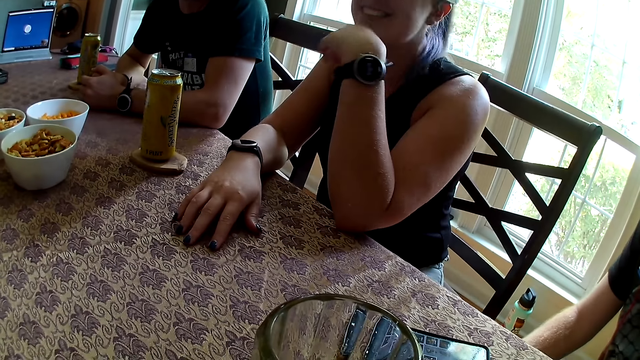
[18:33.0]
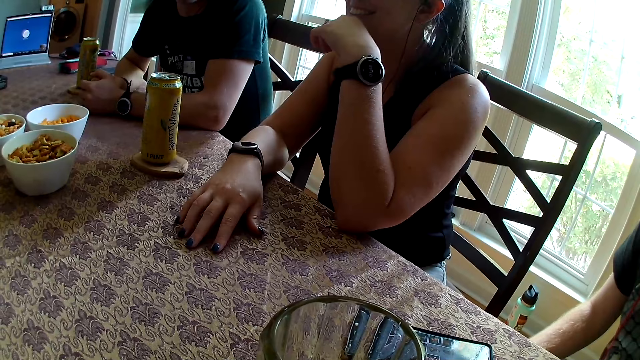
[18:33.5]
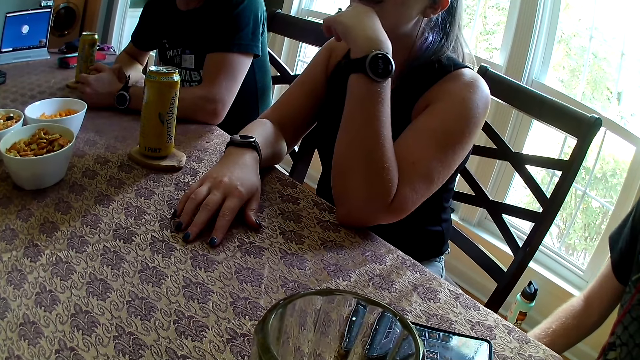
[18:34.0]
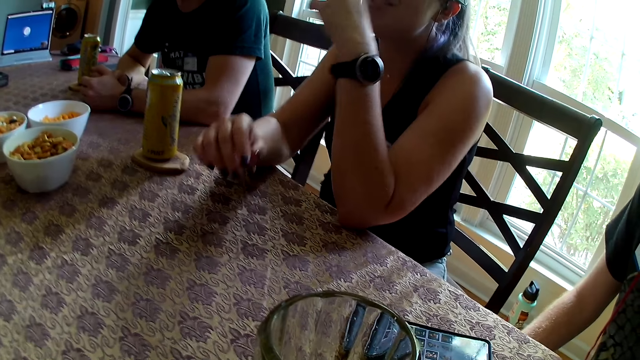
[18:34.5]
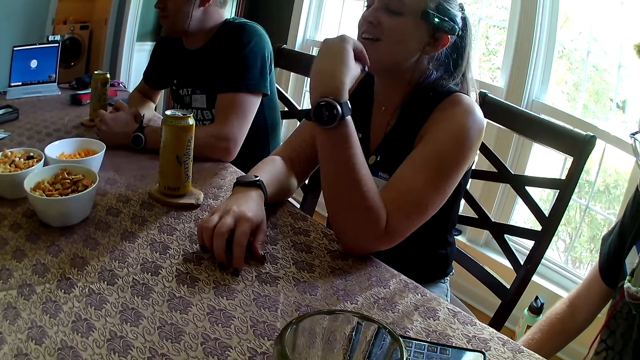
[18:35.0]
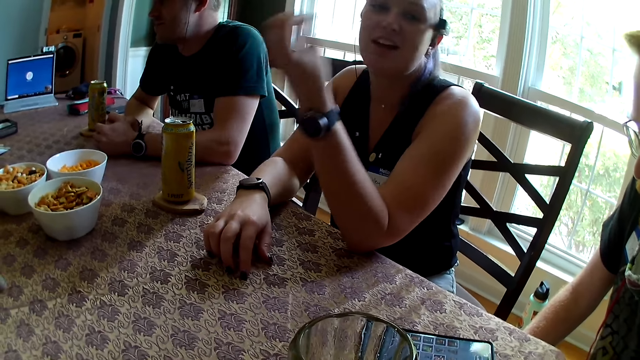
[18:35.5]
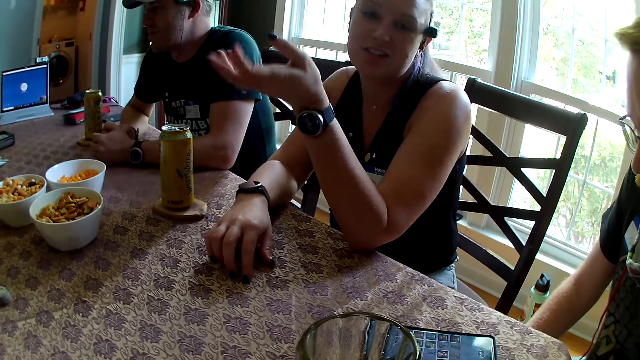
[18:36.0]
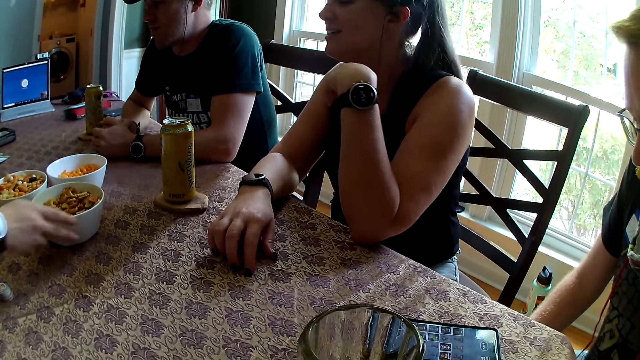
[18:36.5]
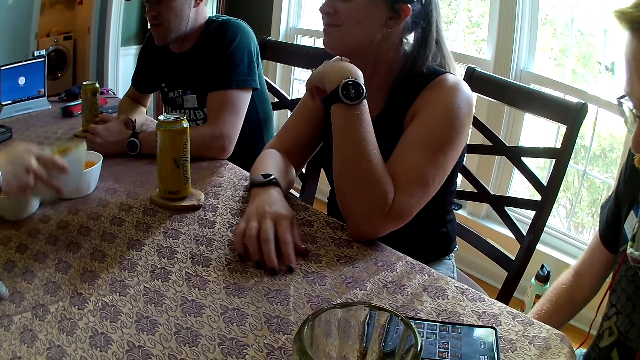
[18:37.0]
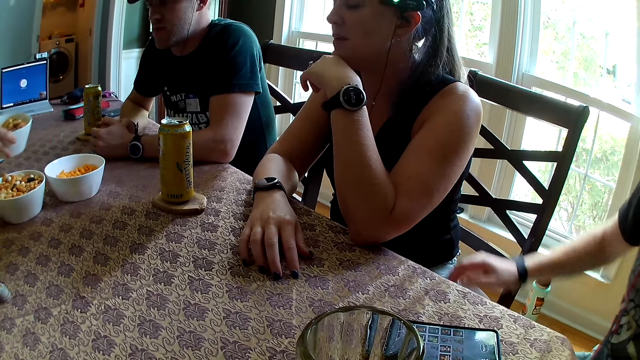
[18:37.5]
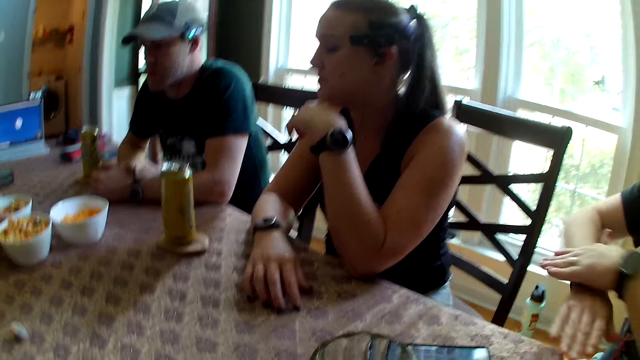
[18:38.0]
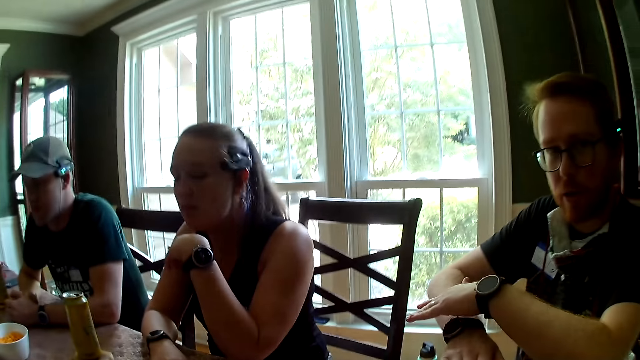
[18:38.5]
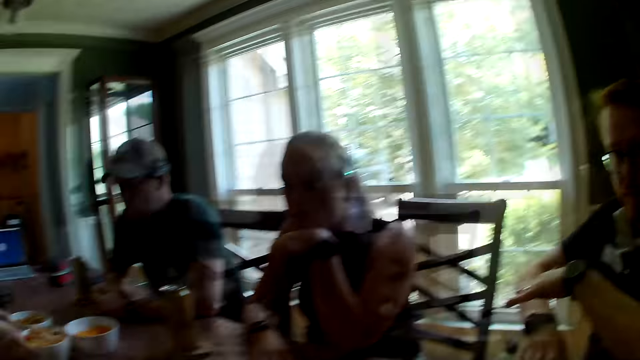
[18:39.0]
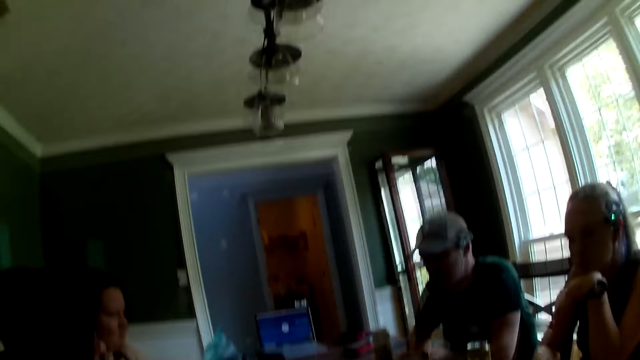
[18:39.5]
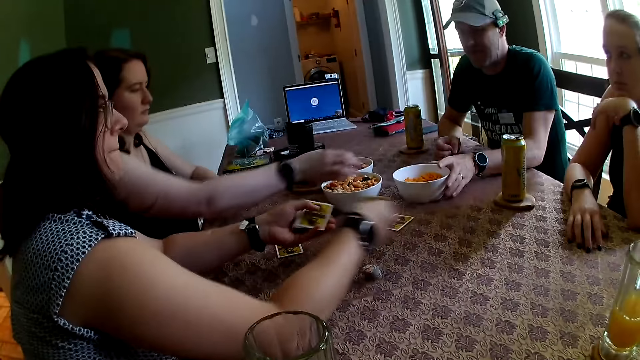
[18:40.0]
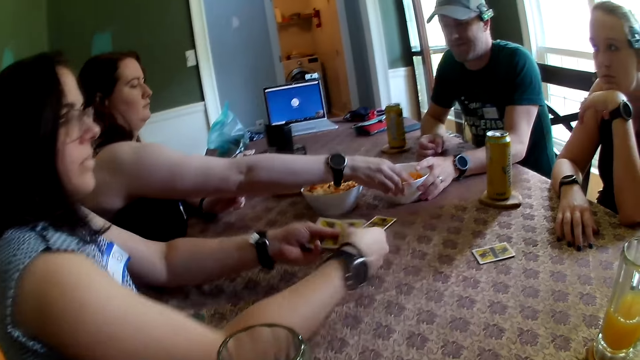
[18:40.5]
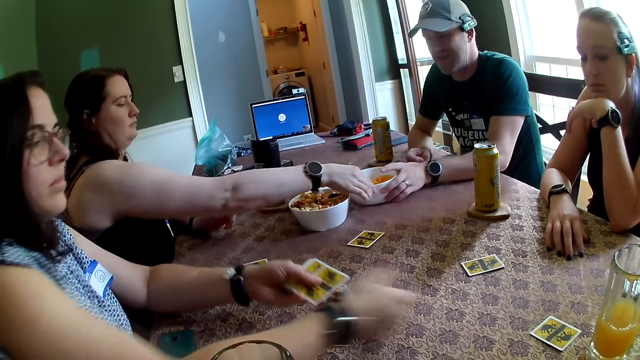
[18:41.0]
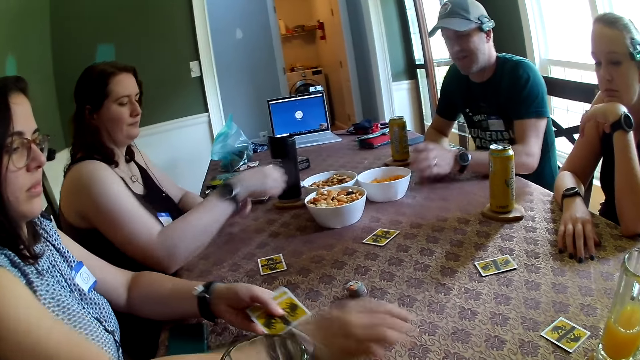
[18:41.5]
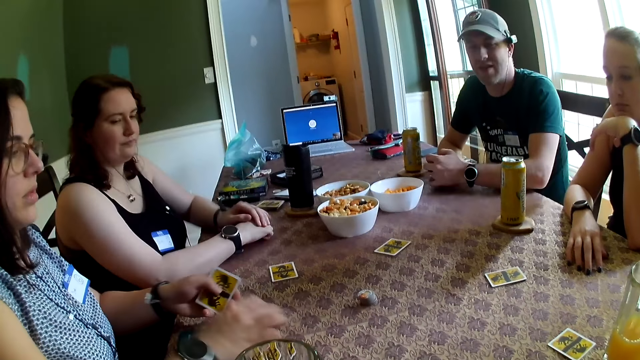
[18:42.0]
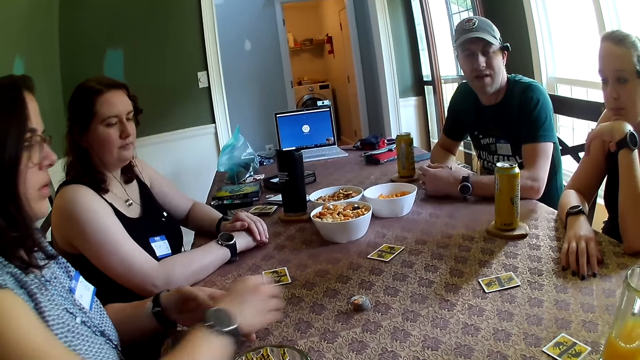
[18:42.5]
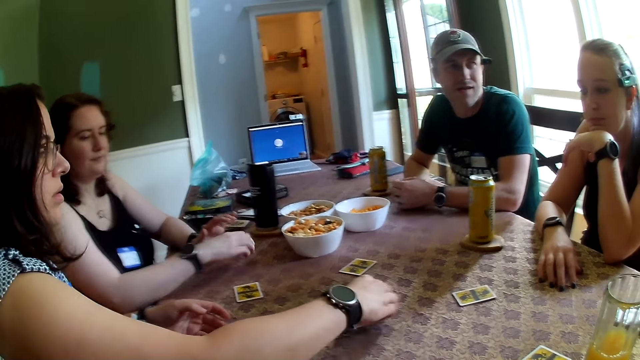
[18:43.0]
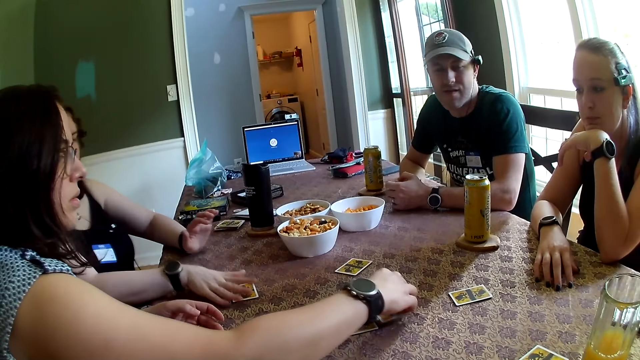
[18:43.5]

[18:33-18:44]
The first woman moves the bowl of snacks on the table with her right hand. The second woman drops a card on the table with her right hand. The first woman takes the bowl of snacks in the middle of the table with her right hand and adjusts the bowl of snacks with her right hand. The first man adjusts the bowl of snacks with his right hand. The second woman drops a card on the table with her right hand, moves the cards in her left hand to her right hand, drops the cards in her right hand to the table and spreads the cards on the table with her right hand.

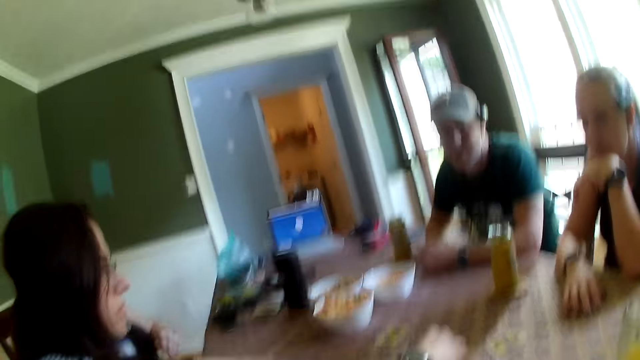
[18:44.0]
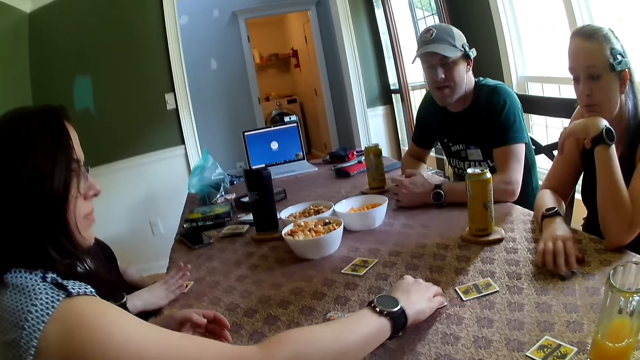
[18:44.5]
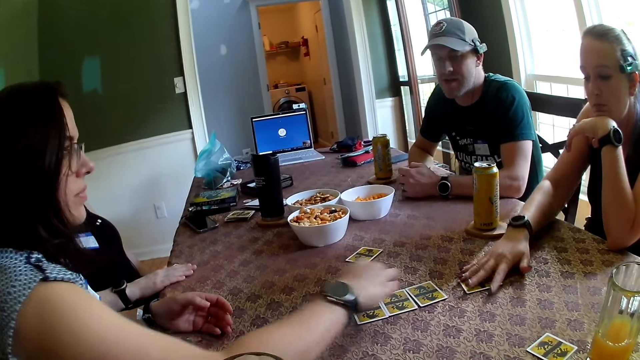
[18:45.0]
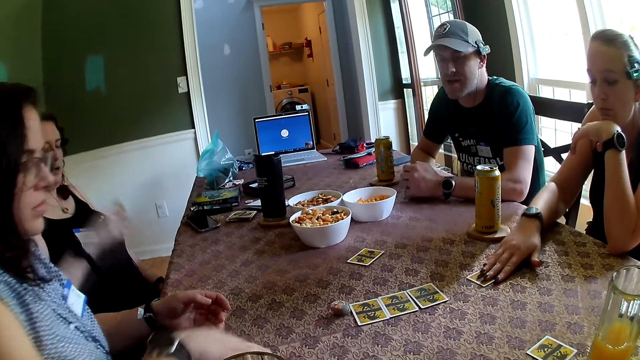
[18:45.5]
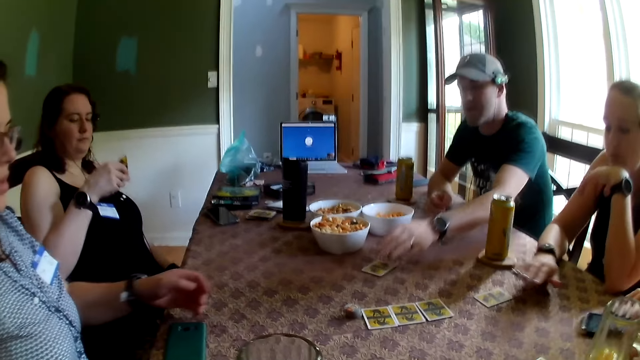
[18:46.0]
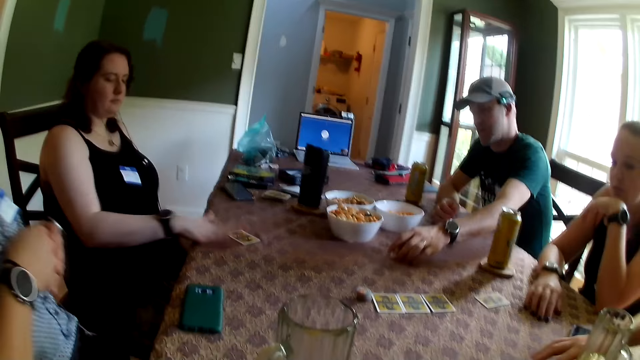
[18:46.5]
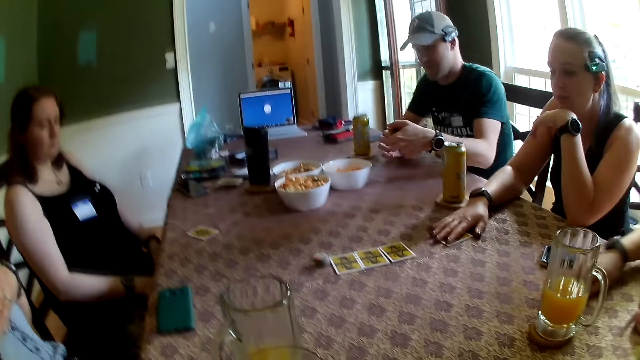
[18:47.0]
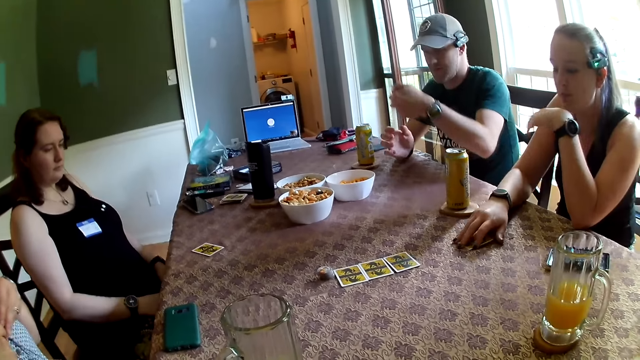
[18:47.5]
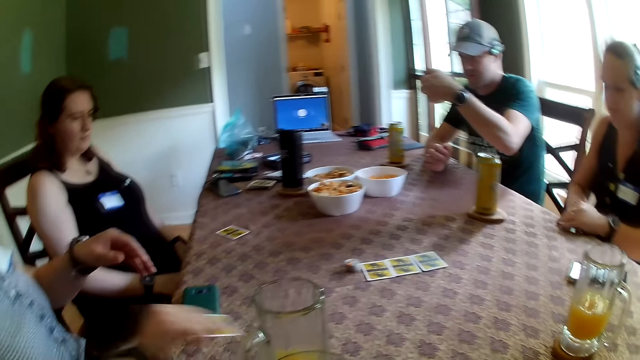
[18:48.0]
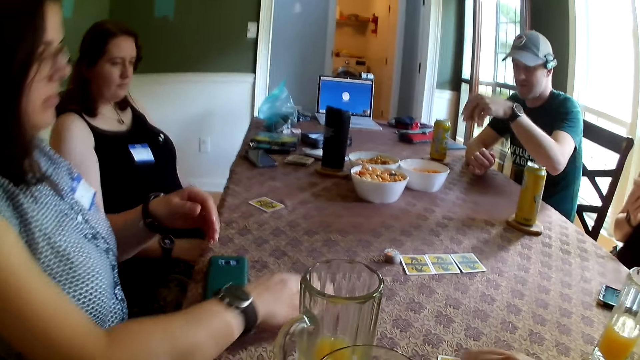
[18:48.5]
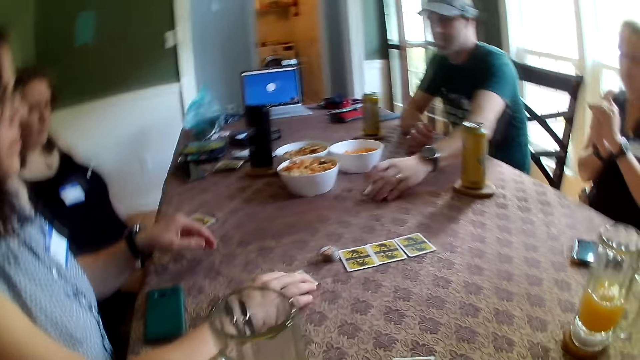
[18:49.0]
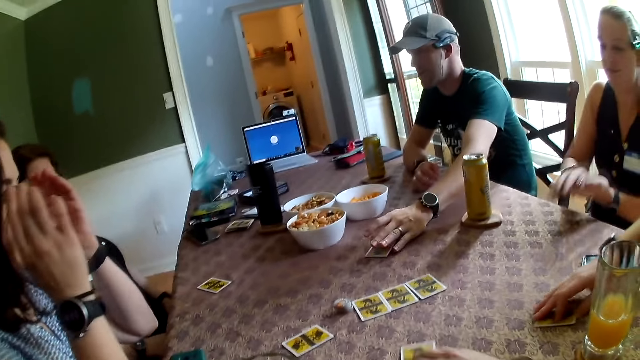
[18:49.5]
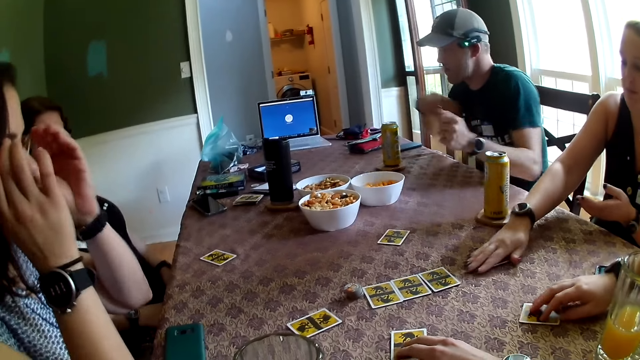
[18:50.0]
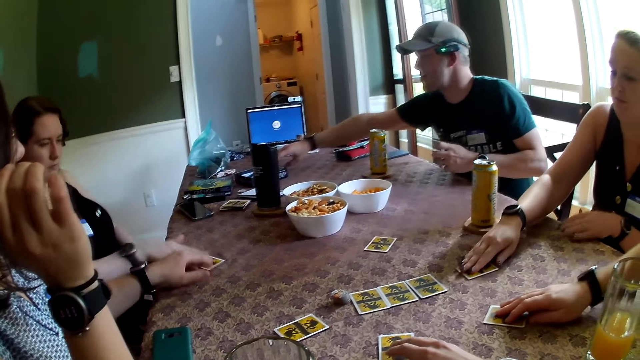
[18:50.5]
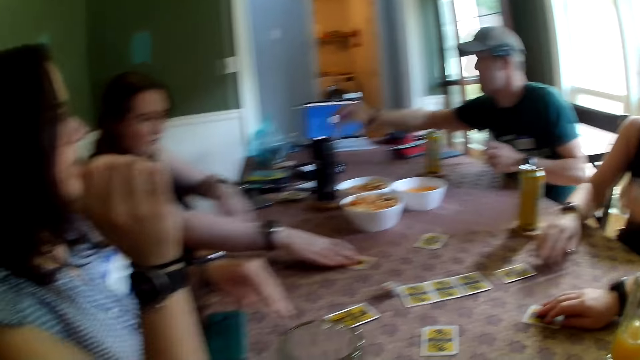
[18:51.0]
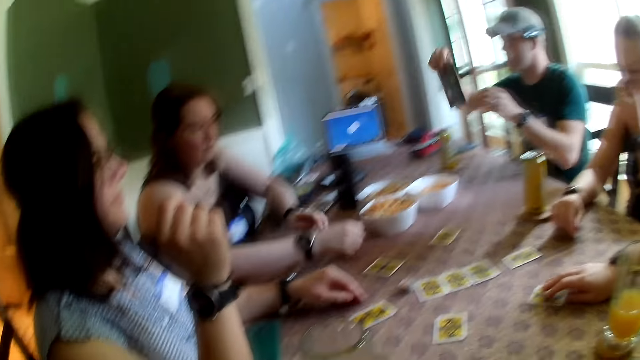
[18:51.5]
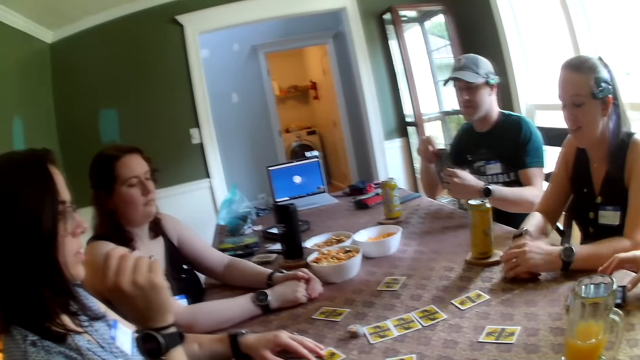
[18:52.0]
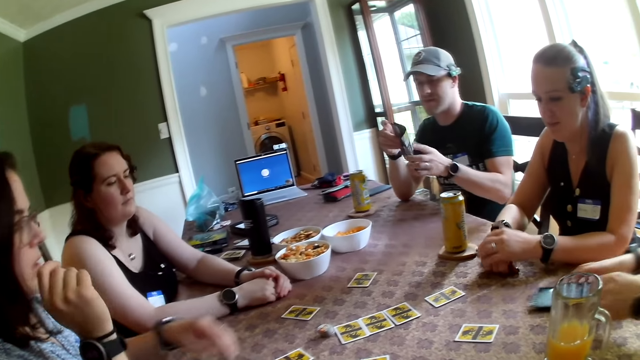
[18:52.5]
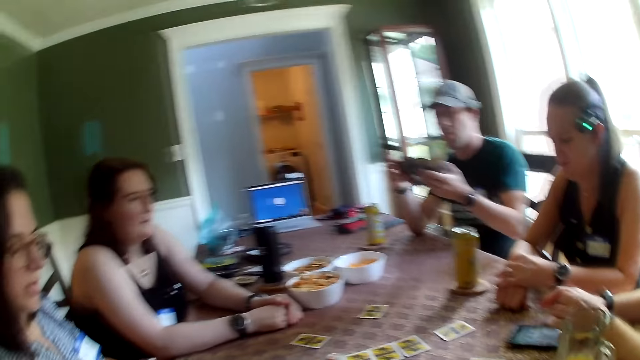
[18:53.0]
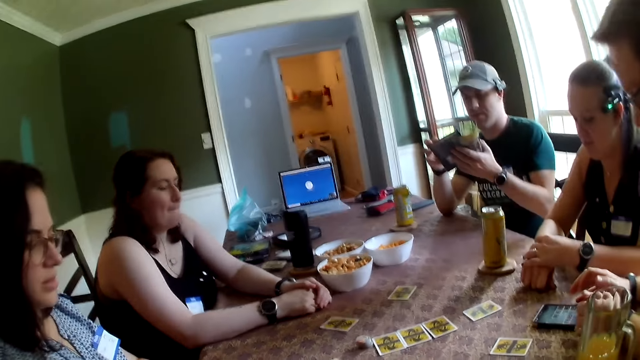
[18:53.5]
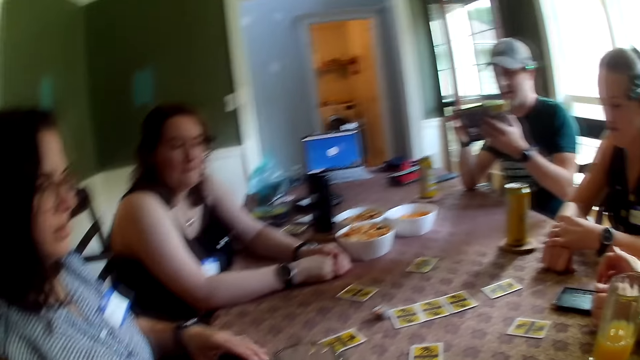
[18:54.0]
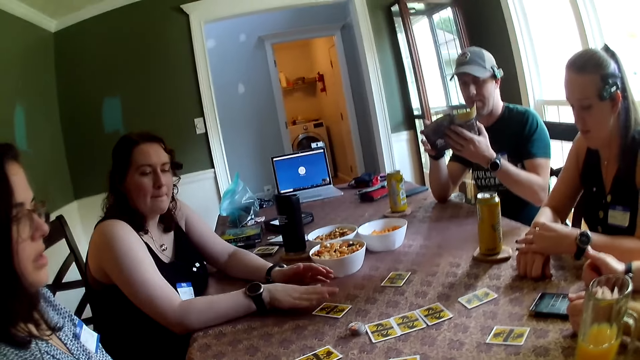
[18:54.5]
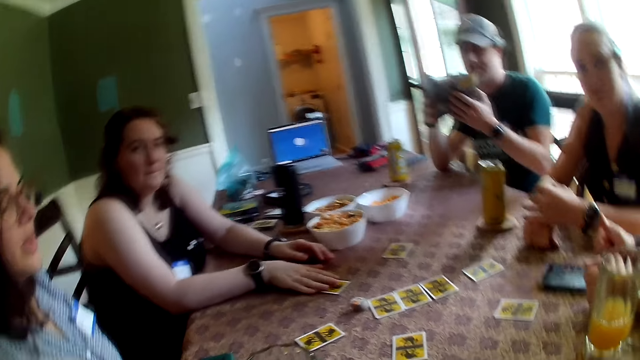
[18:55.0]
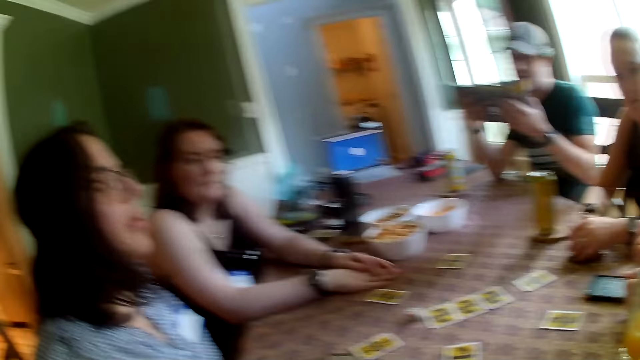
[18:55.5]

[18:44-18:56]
The first woman places her right hand on a card on the table. The third woman places her right hand on a card on the table. The first woman looks at the card in her right hand and drops the card on the table with her right hand. The first man places his left hand on the card on the table and takes the card on the table with his left hand. The third woman places her right hand on a card on the table. The first man looks at the card in his left hand. The third woman slides the card on the edge of the table with her right hand. The second woman moves a card on the table with her right hand. The first man drops the card on the table with his left hand. The camera wearer places a card on the table. The third woman drops the card on the table with her right hand. The first man takes a manual in the box on the table with his right hand. The first woman moves the card on the table with her right hand. The first man holds the manual with both hands and opens the manual in his hands. The camera wearer converses with the group of people. The first man looks at the manual in his hands.
